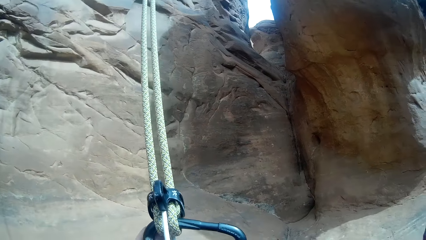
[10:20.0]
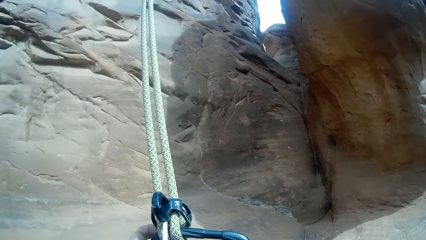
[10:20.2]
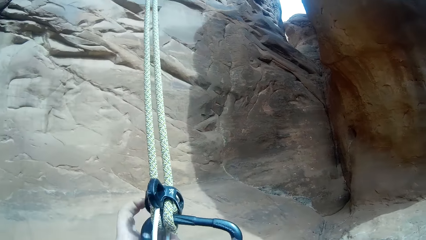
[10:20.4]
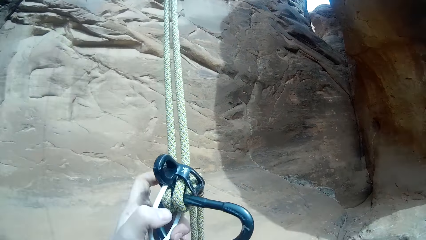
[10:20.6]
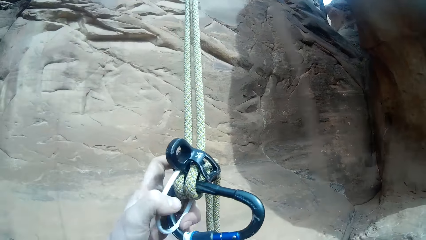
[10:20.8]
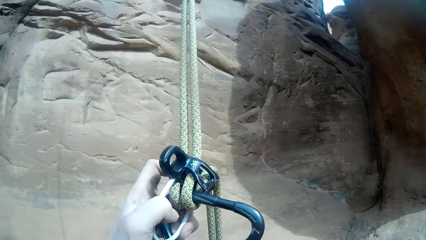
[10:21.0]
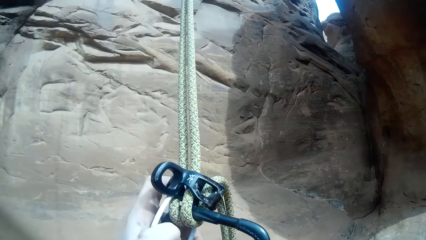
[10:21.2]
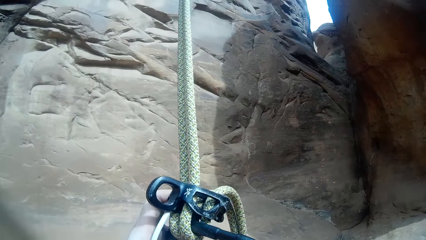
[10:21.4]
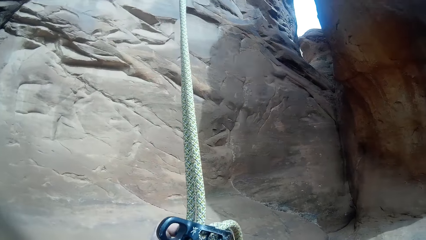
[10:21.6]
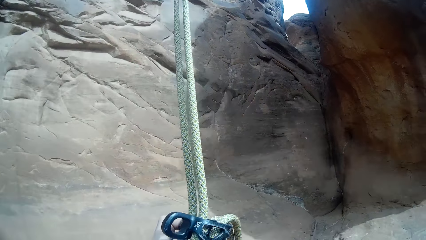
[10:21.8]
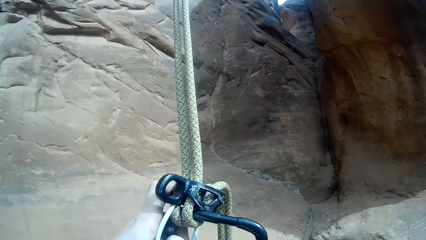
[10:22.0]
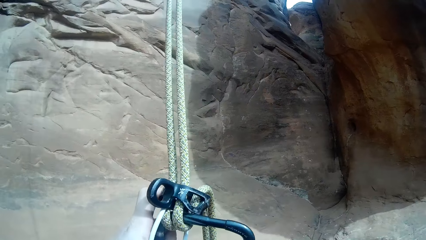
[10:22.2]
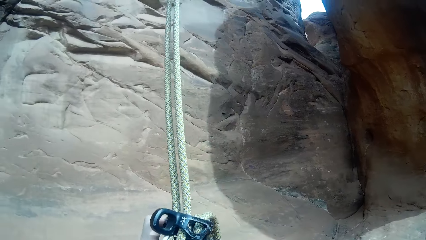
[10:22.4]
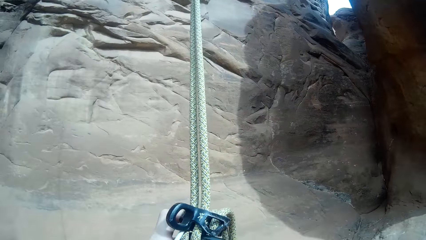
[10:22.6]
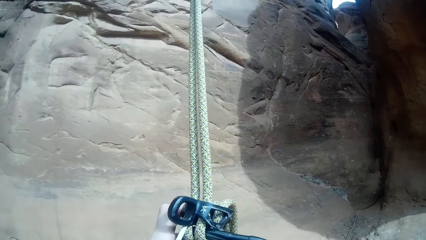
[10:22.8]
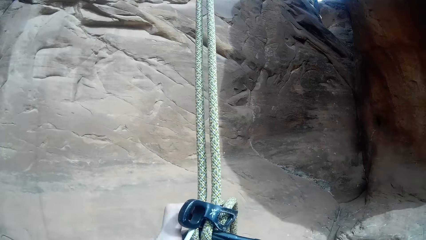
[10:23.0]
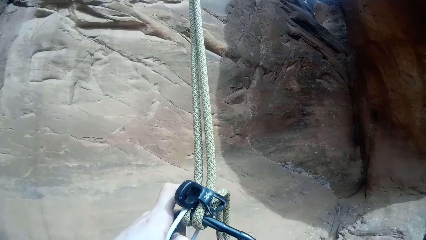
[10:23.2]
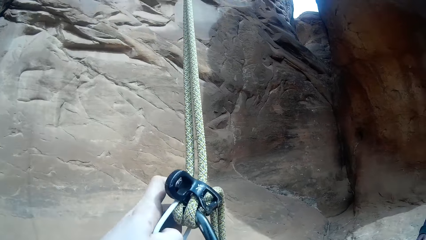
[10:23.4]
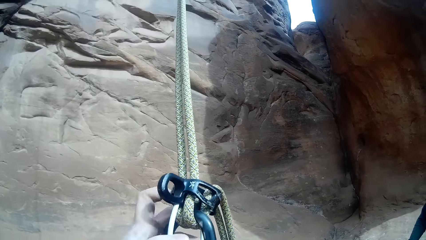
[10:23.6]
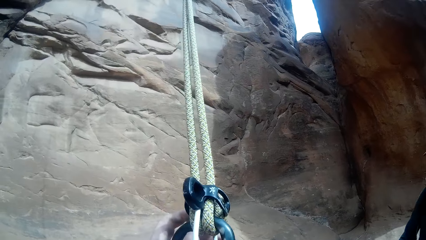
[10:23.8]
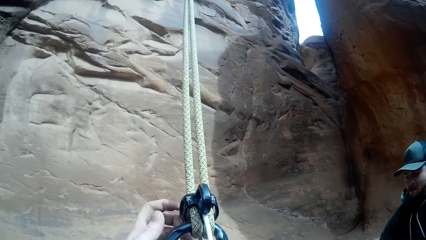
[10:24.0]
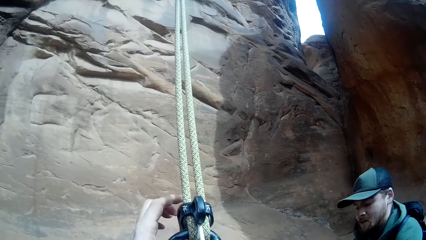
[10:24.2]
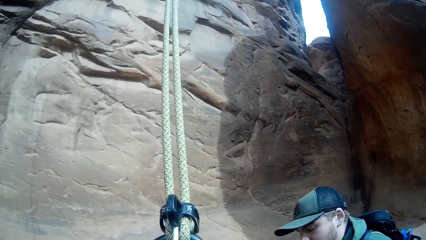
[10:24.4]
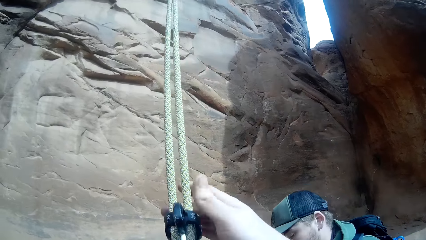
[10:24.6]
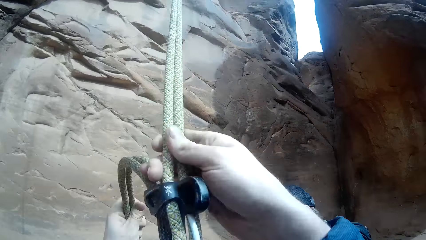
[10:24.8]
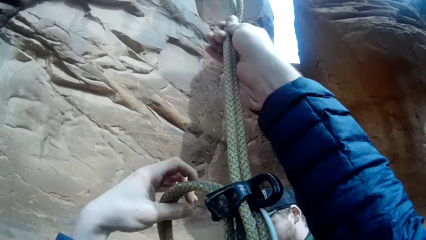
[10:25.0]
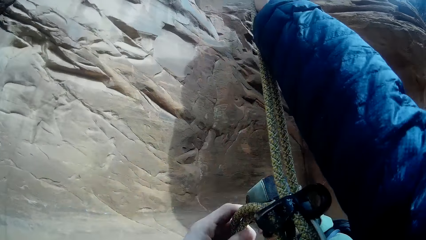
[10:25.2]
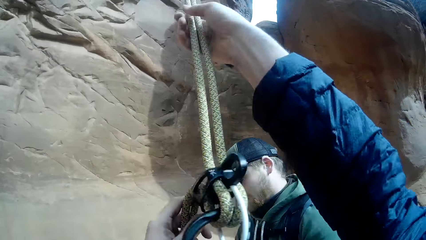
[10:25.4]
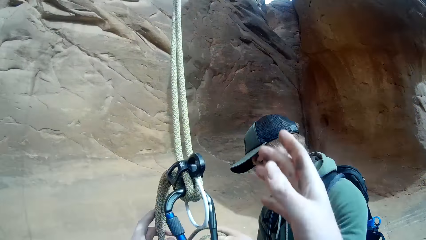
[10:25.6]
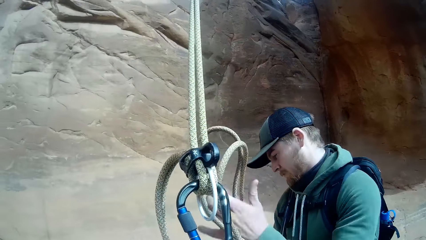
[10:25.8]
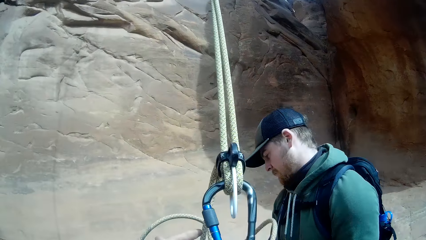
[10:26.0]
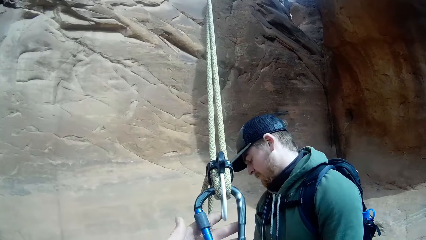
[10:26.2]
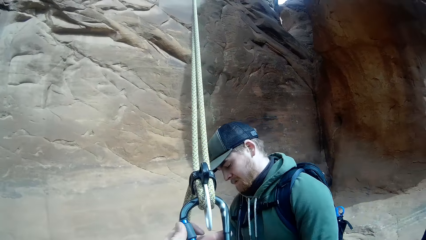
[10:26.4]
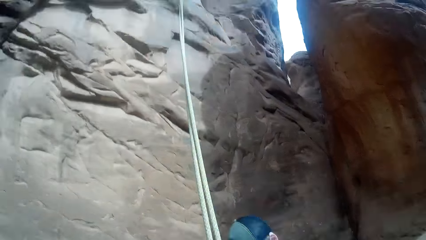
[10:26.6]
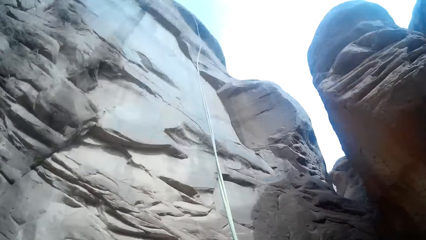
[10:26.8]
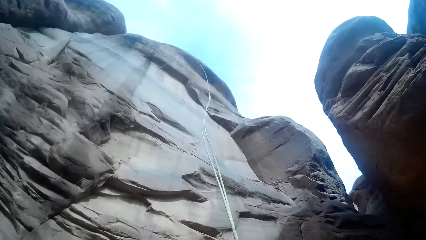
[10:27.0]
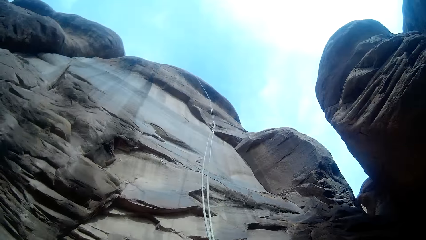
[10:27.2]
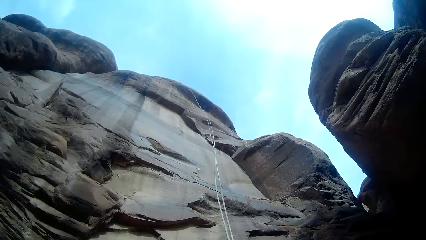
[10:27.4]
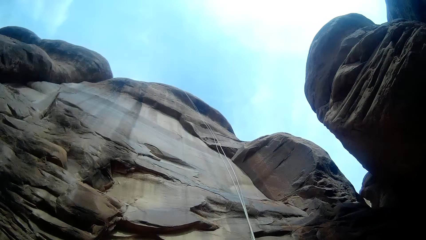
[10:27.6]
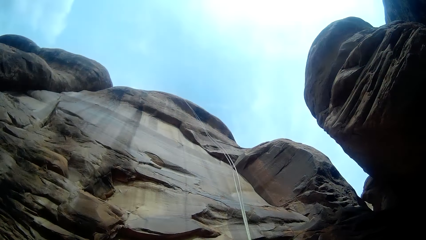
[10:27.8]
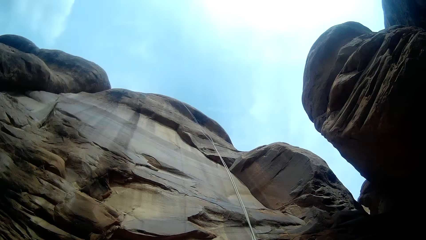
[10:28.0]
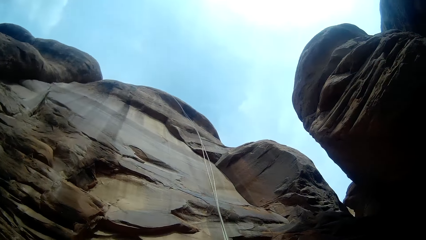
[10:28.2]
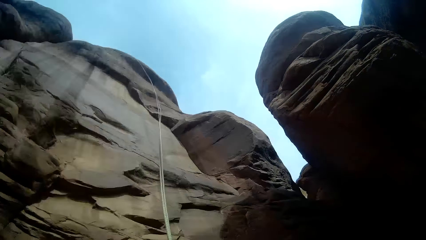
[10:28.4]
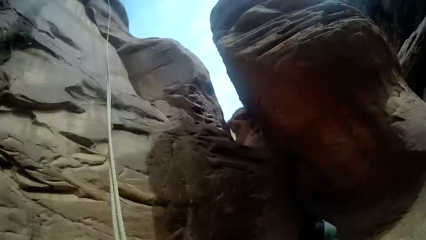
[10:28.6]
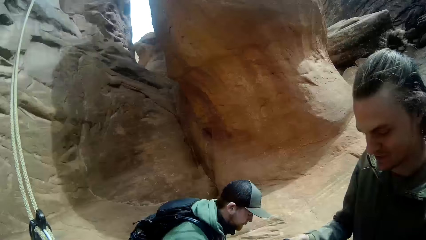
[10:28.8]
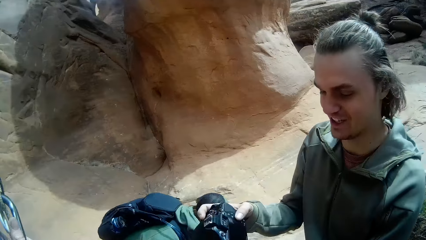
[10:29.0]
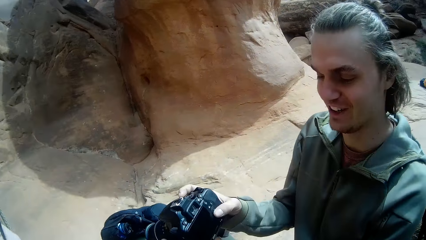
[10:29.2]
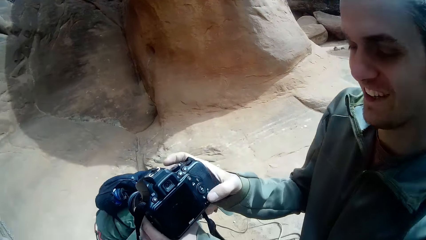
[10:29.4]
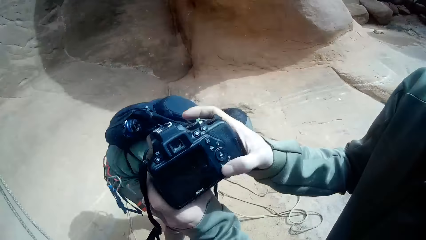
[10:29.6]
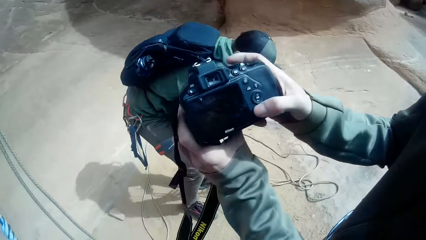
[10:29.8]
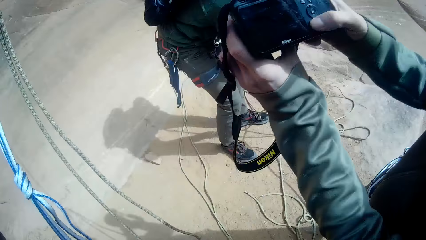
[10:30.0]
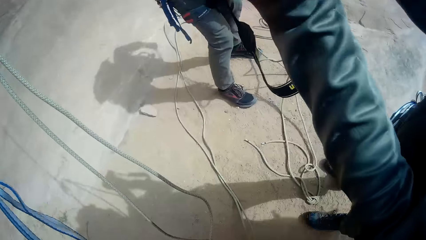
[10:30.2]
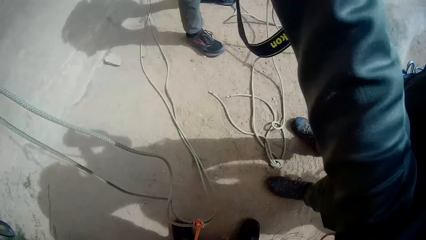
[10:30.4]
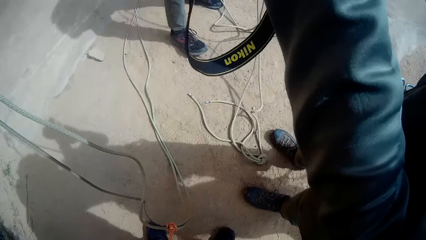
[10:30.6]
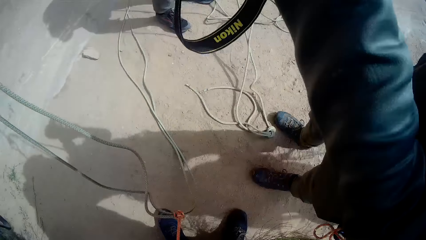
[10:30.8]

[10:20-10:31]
The camera wearer pulls the rope. A man picks up the rope. Another man helps the camera wearer with the rope. The camera wearer pulls the rope. The first man looks at the camera. The first man shows the camera wearer the camera.
